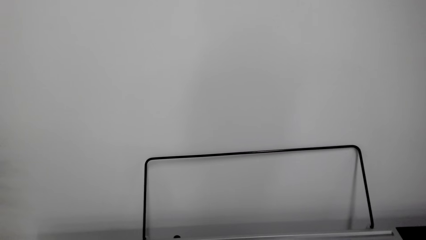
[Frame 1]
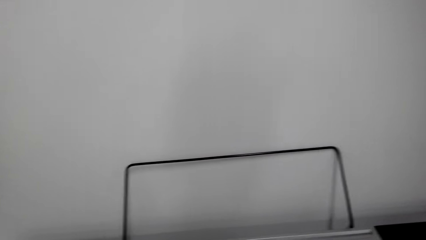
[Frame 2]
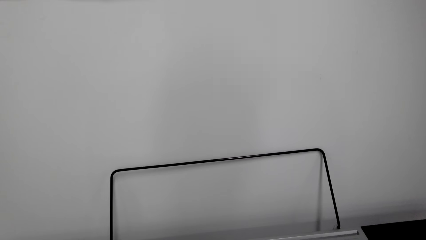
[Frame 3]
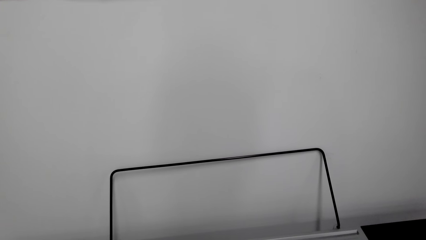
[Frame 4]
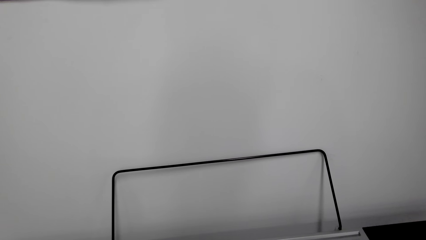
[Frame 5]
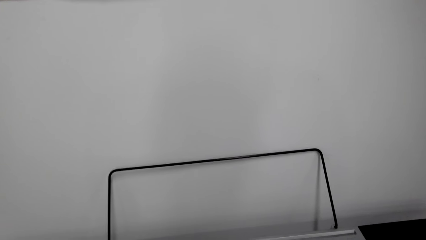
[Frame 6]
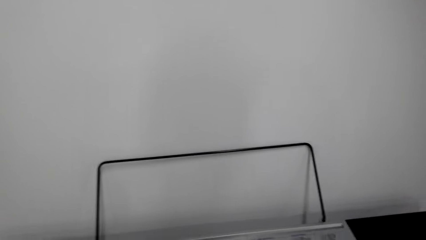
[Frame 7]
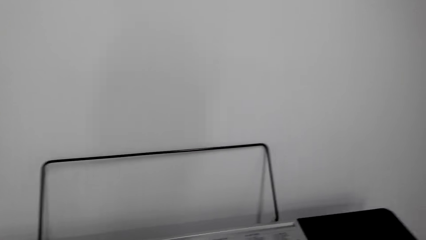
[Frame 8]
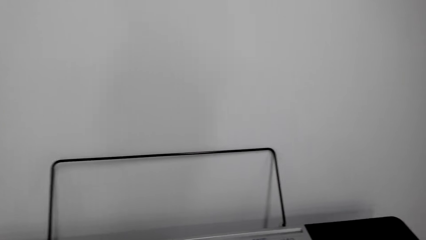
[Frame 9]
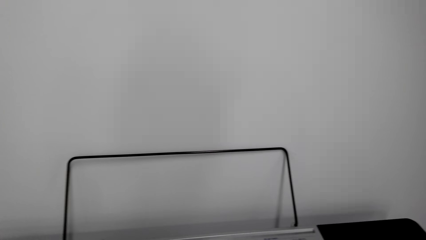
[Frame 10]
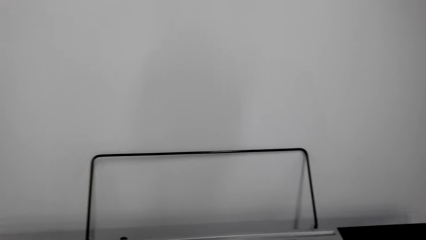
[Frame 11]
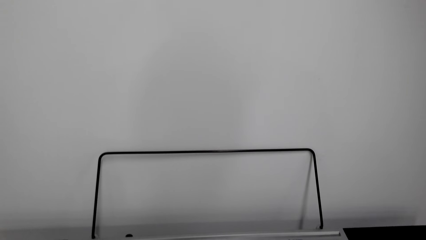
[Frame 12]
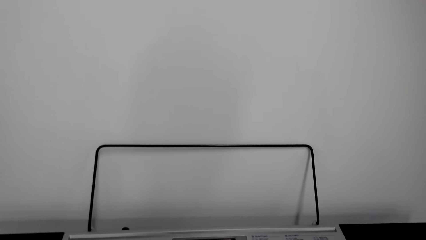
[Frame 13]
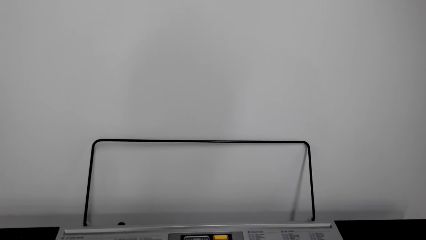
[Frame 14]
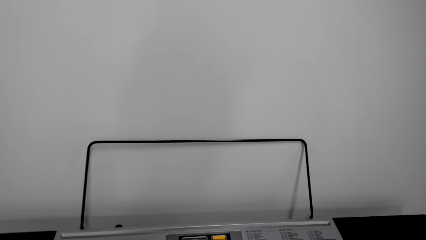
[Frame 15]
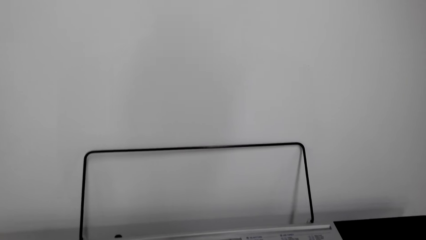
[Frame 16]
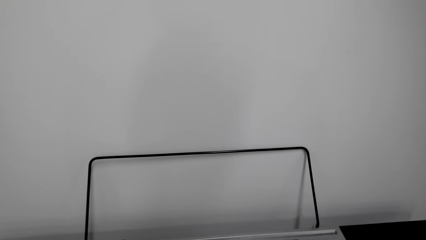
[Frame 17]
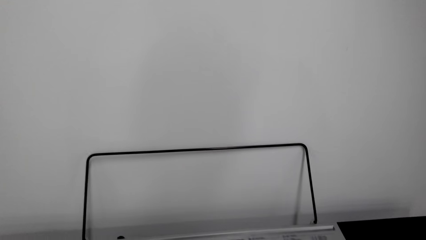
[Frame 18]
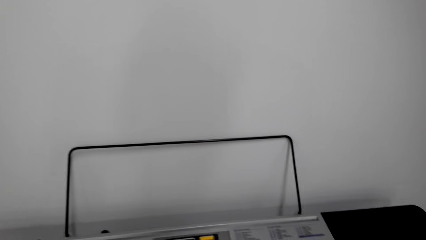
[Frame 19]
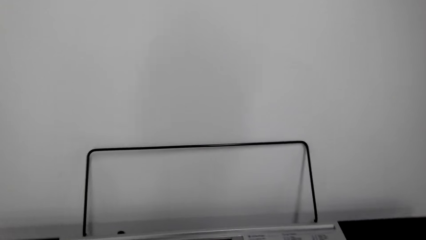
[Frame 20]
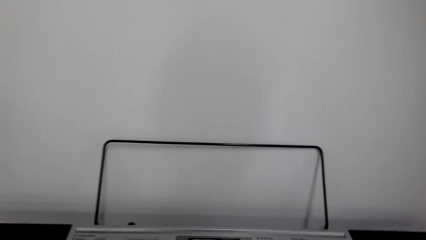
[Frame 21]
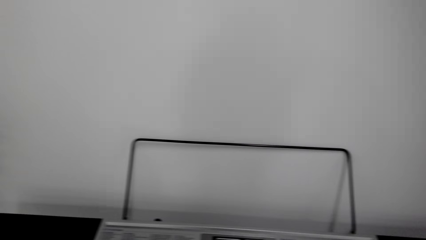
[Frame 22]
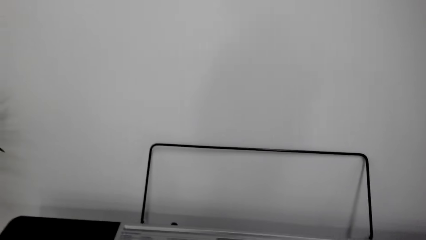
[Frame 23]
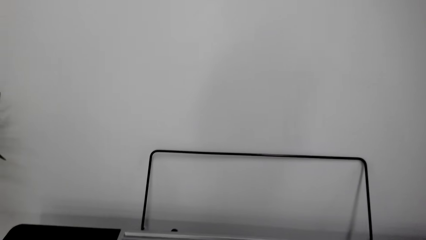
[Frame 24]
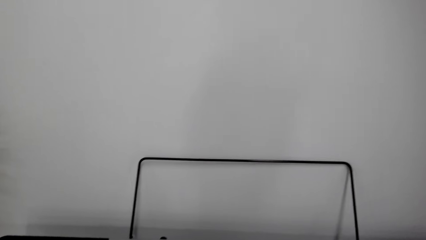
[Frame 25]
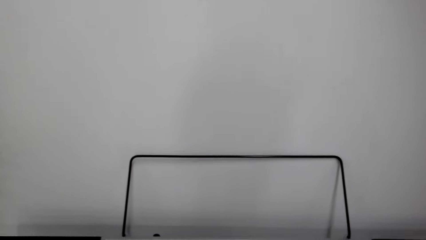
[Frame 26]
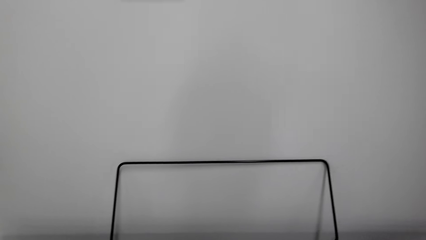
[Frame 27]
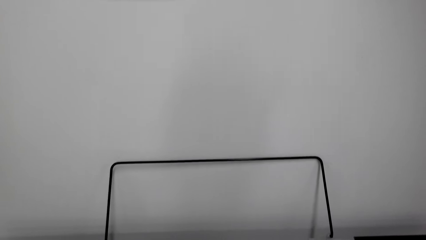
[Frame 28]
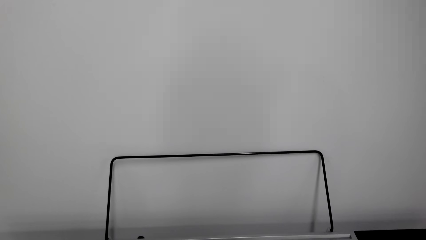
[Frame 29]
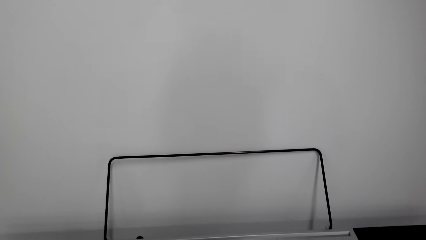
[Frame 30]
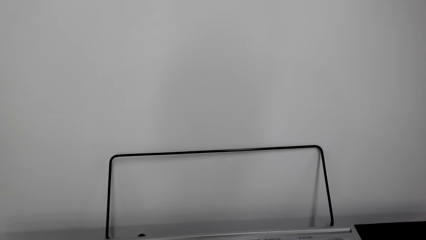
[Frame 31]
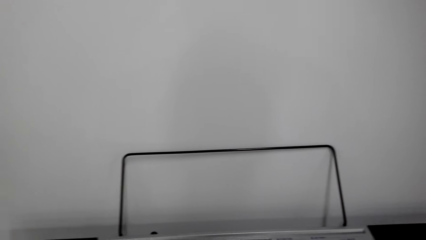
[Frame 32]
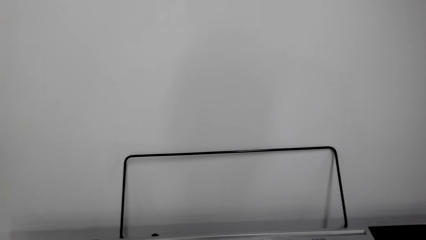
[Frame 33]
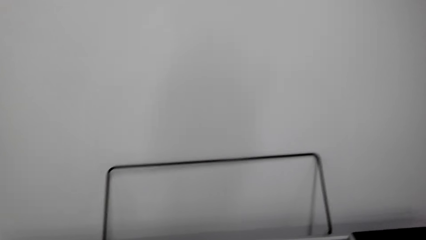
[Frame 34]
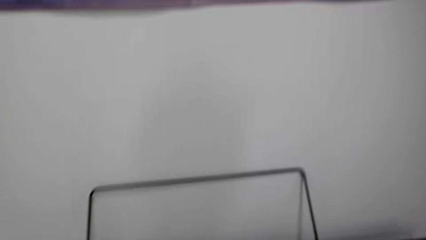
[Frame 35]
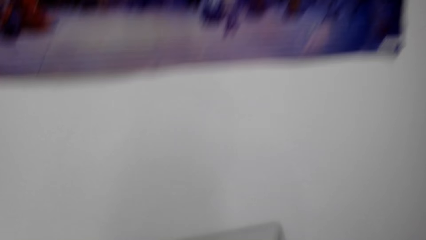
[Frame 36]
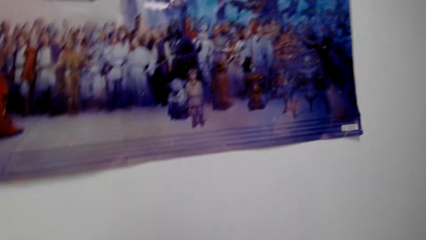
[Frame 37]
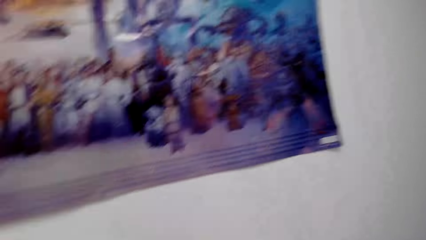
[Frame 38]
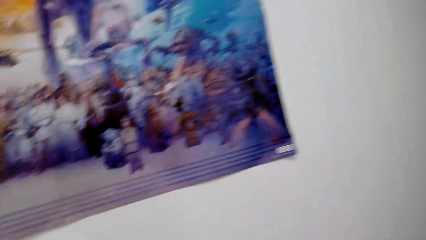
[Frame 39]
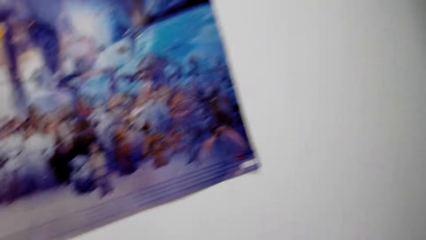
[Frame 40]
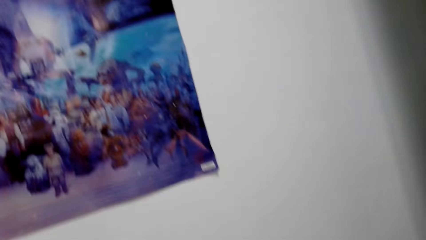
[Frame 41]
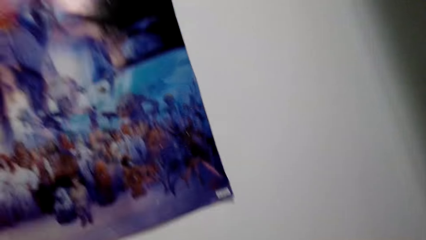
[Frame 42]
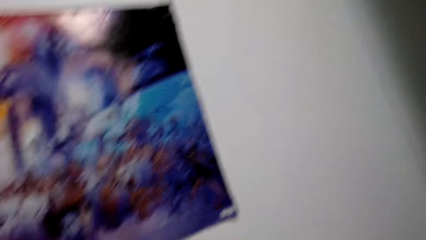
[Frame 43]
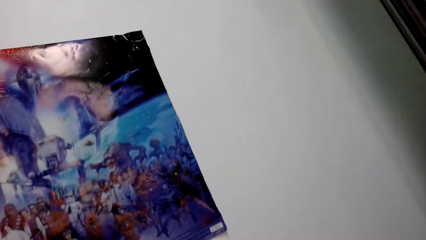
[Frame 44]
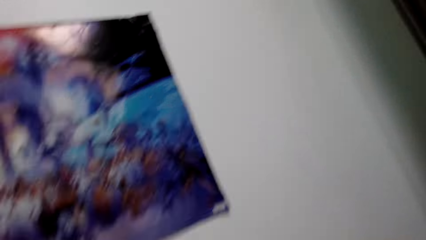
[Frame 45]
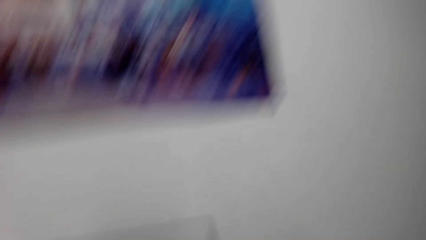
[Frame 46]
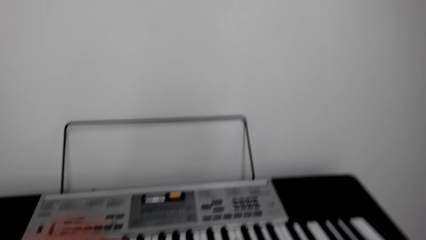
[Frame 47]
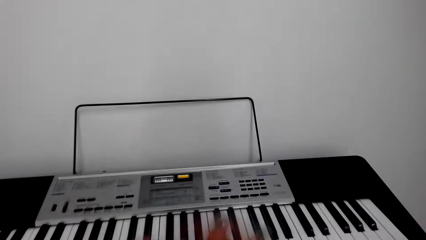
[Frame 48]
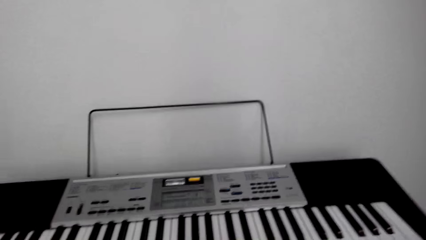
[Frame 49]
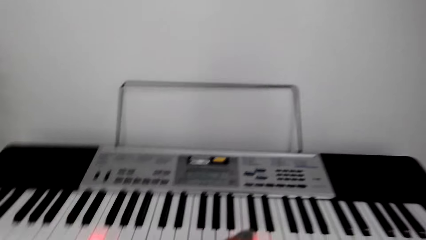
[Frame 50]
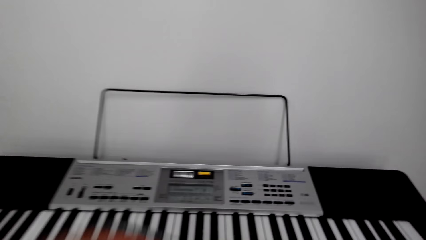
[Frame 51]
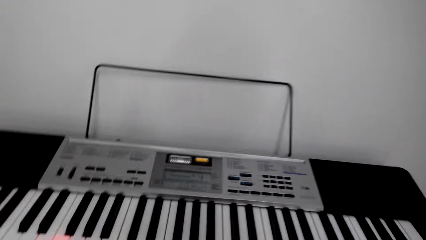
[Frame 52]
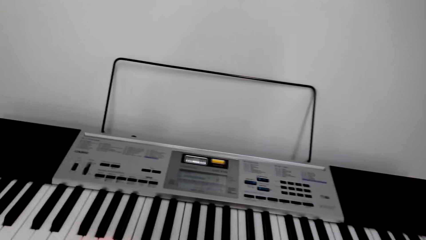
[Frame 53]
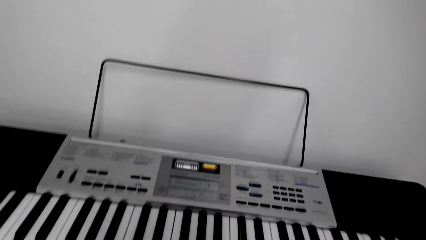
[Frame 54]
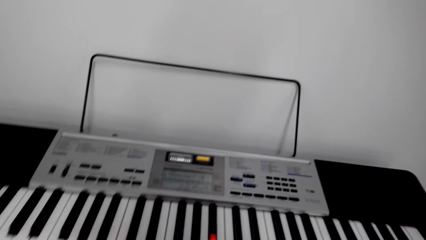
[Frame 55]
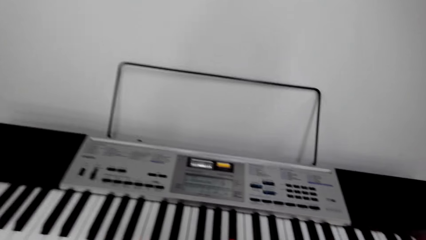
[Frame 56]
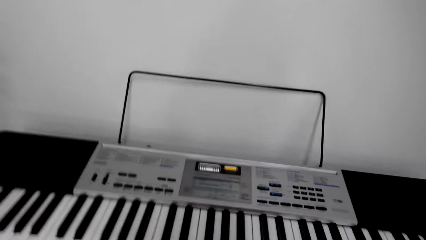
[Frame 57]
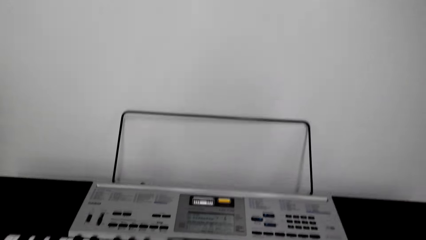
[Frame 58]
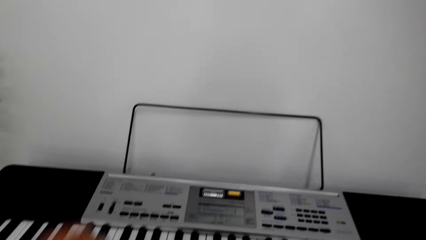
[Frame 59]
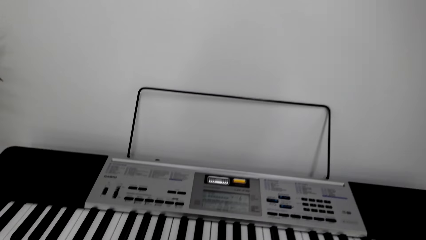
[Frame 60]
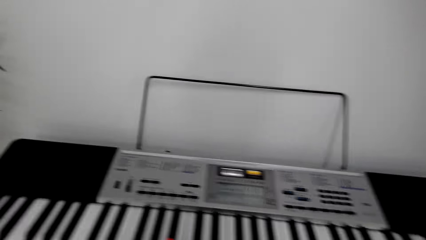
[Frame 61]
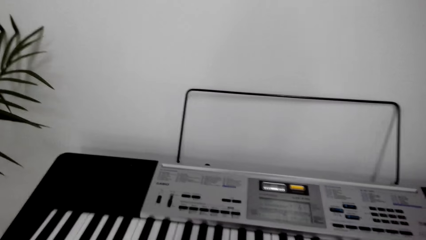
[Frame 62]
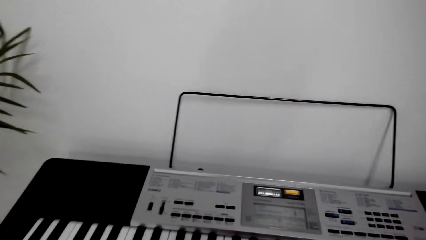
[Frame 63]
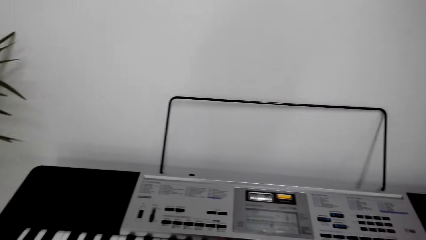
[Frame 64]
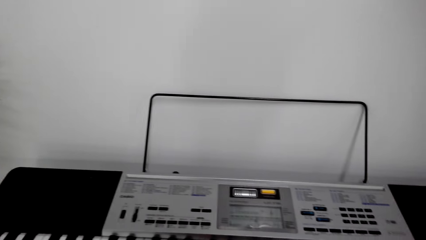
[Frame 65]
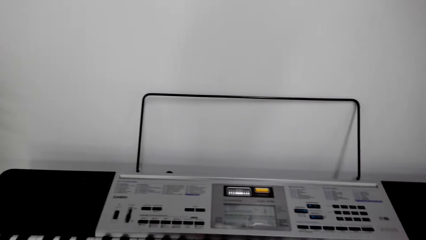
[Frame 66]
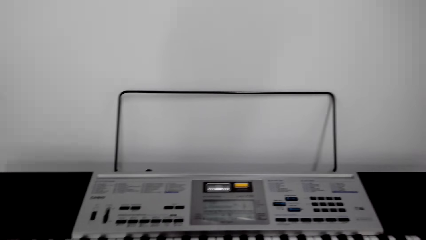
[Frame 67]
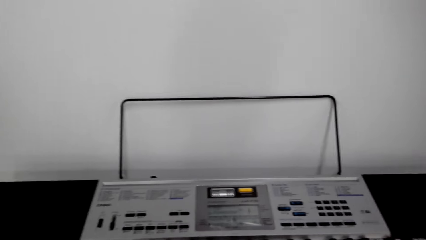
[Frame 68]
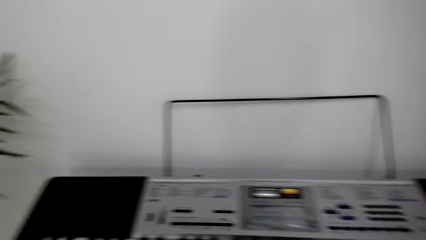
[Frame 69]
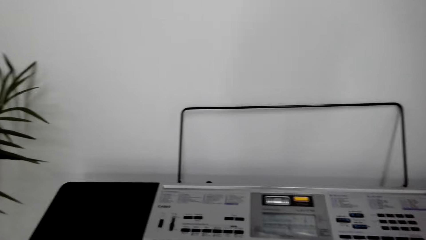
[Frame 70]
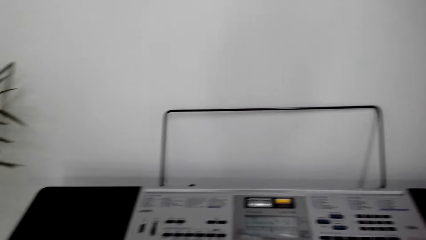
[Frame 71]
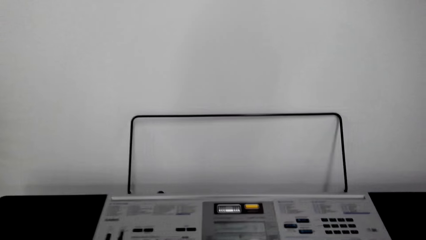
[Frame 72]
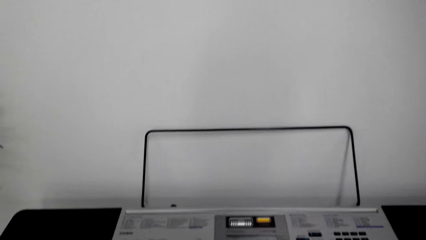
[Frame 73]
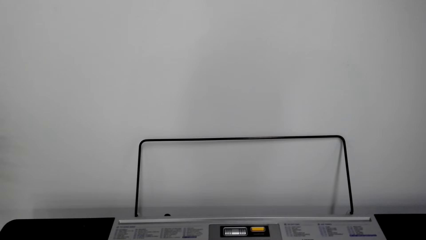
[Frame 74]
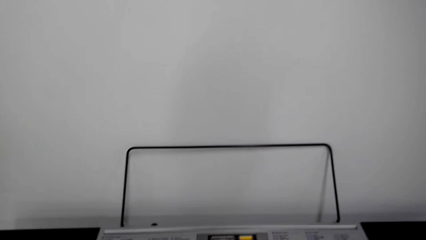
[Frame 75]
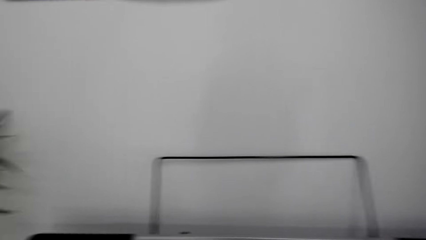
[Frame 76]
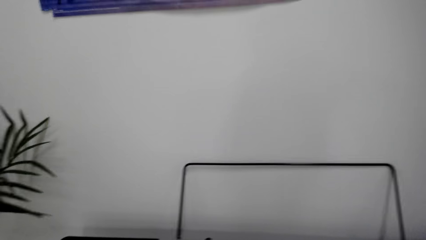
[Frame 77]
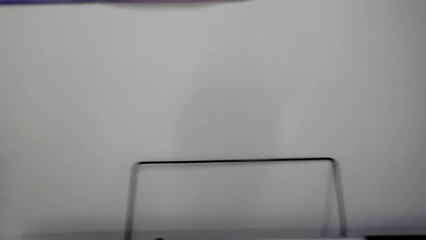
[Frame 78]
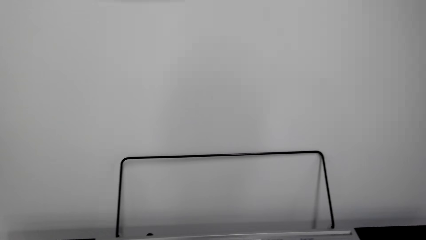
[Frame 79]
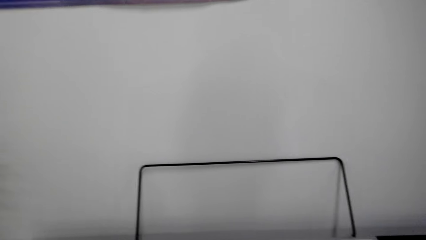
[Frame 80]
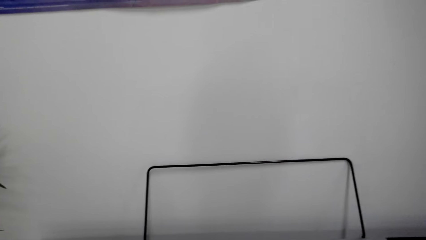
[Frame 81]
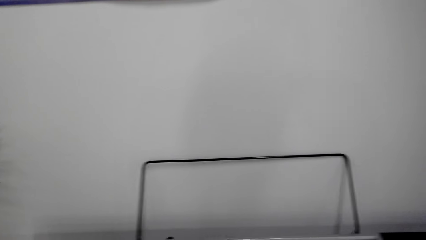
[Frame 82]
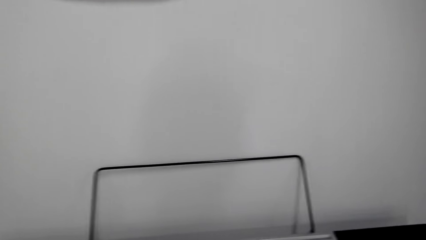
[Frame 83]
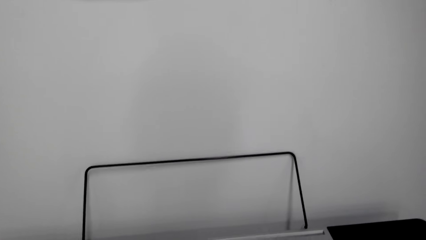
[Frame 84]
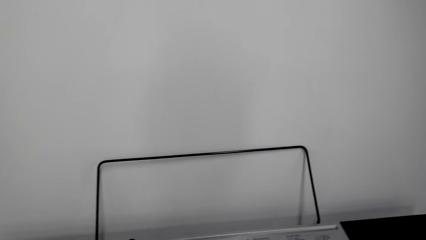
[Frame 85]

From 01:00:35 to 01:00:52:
The camera wearer plays the piano keyboard. They play it again. A person talks with the camera wearer. The camera wearer looks around. They laugh in the room. They play a piano and sway their hands. They play the piano again. The person talks with the camera wearer. The camera wearer looks around. They move their hand. They look around. They play the piano keyboard.
